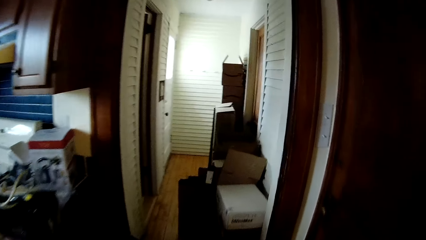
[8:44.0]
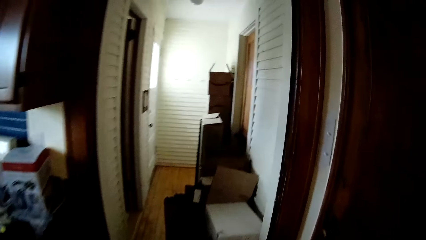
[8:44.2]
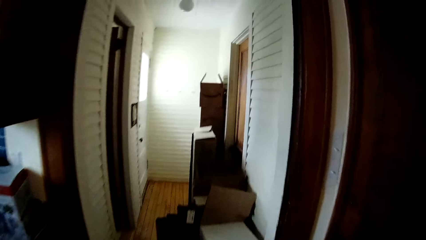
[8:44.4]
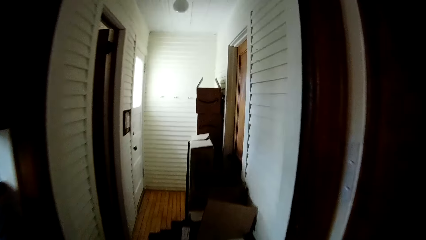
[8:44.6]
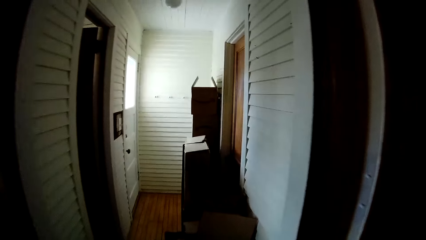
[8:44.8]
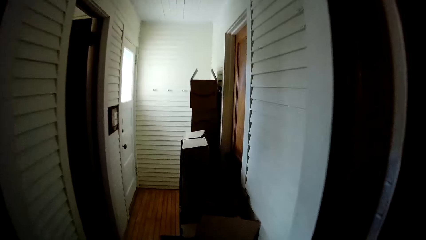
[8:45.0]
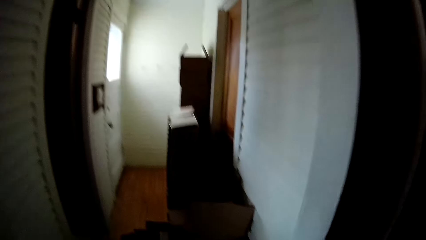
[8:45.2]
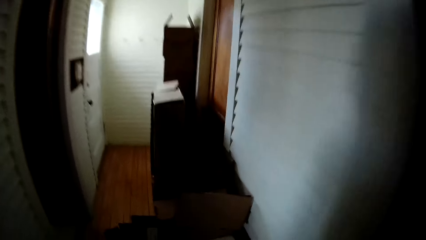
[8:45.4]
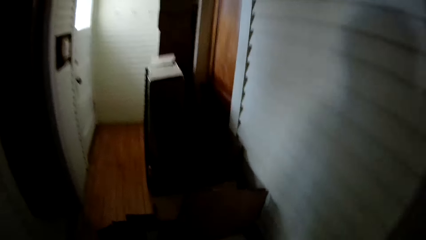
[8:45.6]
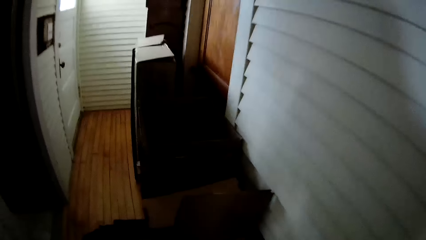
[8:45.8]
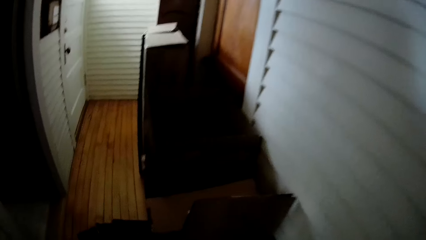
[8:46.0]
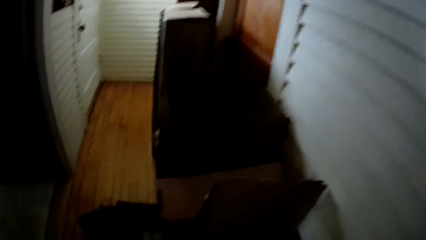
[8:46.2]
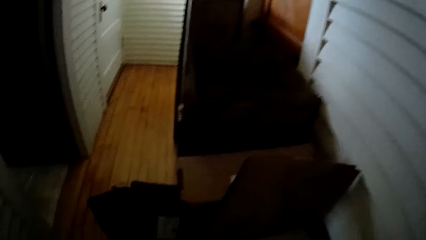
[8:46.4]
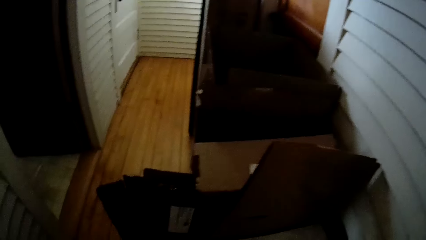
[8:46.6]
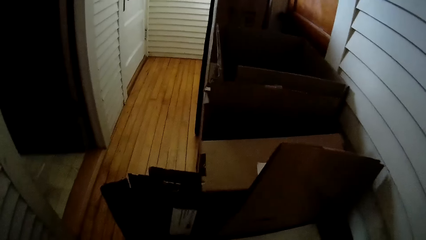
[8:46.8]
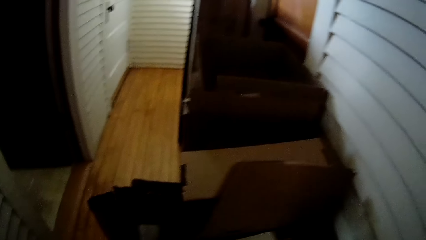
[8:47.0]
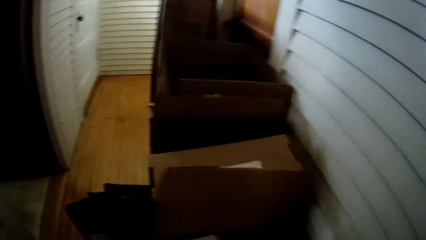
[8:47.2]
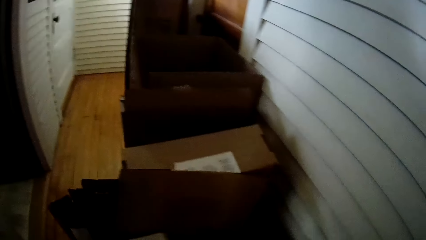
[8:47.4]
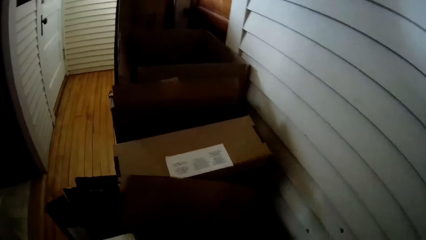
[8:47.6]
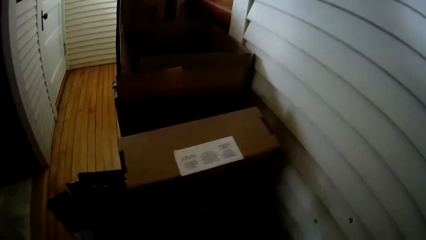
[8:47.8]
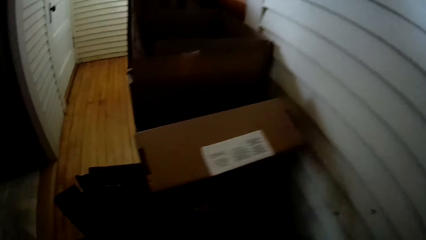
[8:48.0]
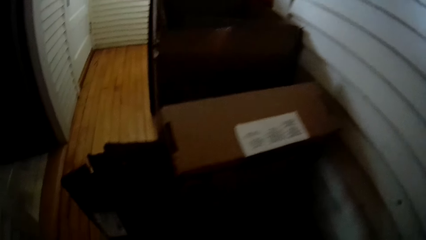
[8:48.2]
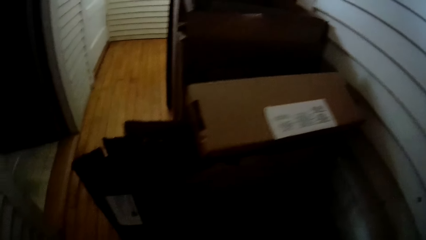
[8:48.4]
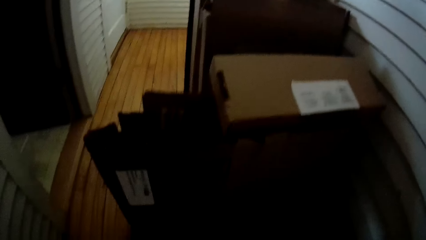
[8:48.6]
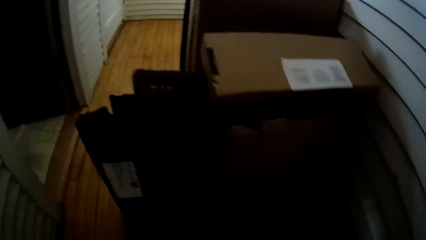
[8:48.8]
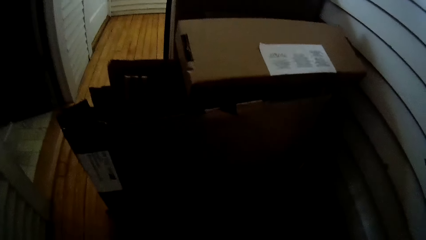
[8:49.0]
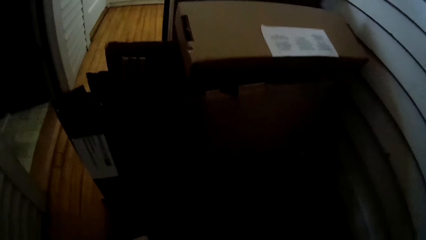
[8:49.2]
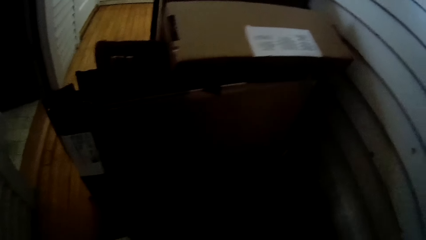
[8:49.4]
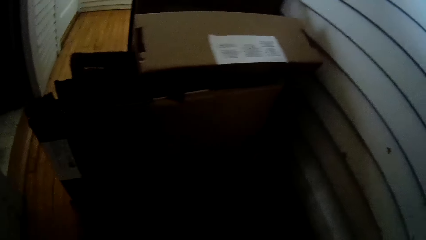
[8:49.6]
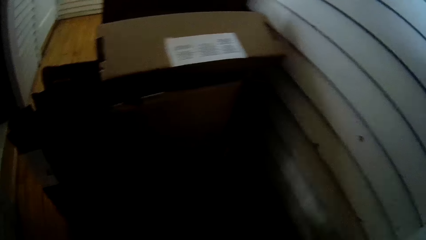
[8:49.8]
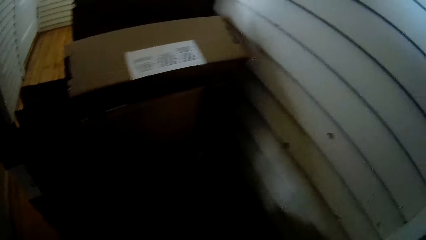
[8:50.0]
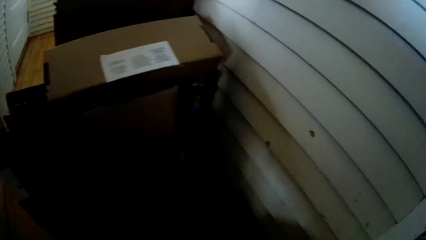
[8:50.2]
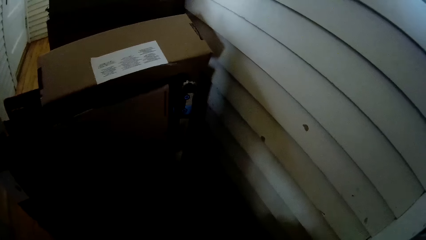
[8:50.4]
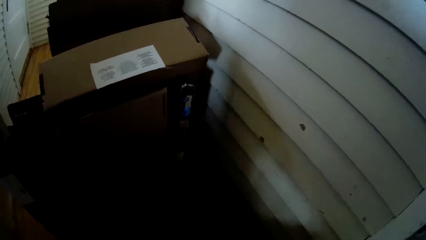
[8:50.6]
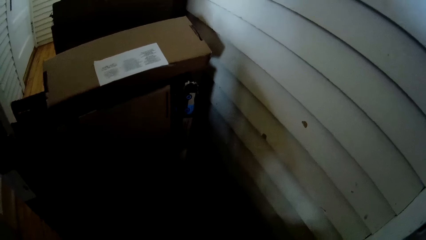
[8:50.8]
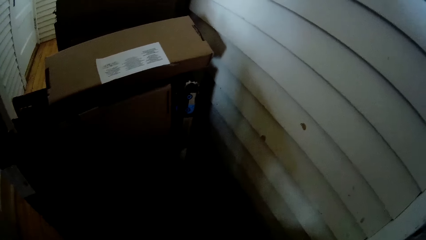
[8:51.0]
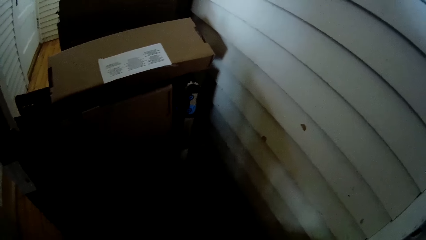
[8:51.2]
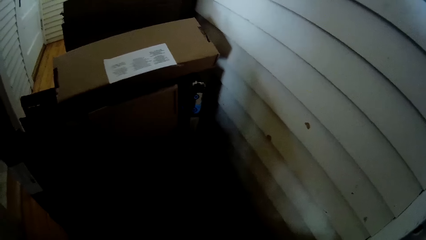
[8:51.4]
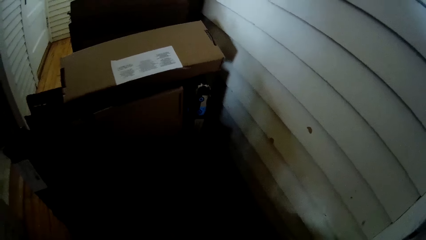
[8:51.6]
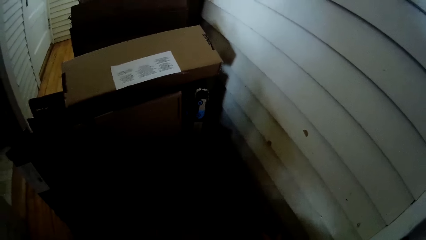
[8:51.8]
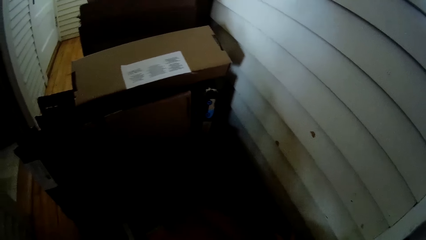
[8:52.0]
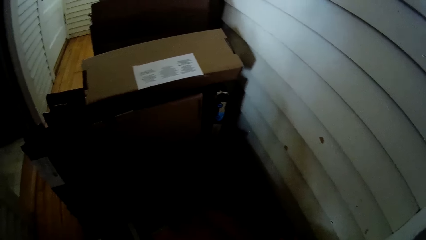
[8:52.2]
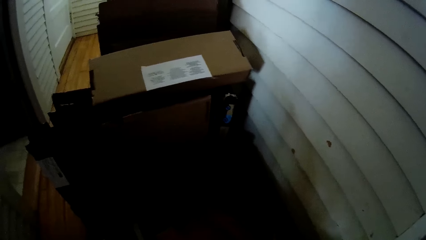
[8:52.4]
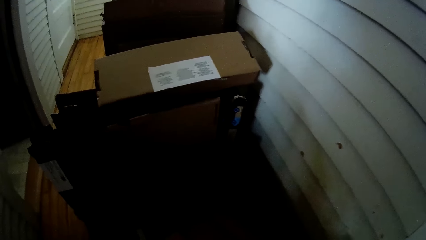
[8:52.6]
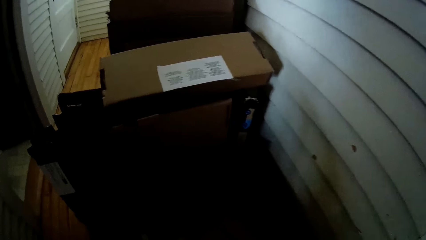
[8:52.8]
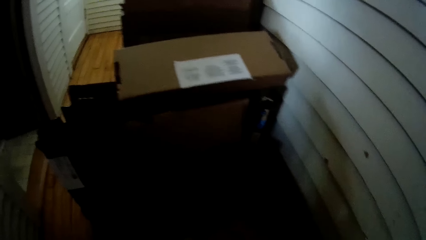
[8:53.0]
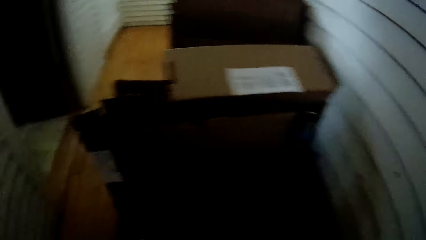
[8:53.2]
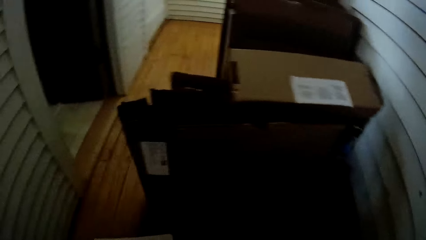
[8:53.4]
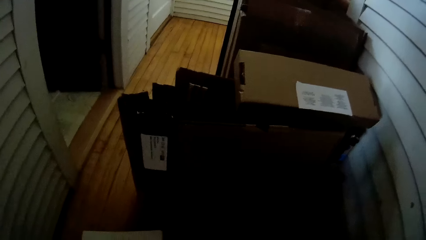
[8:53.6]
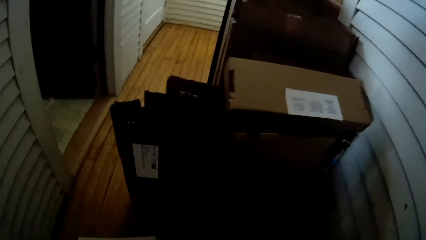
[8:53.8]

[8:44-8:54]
The camera wearer picks up a box on the table. They stand on the floor.
